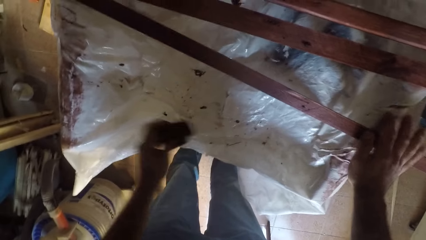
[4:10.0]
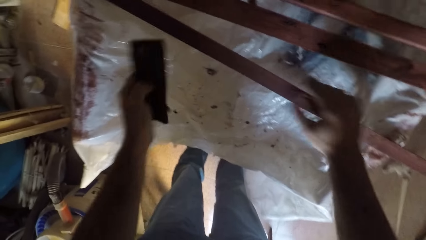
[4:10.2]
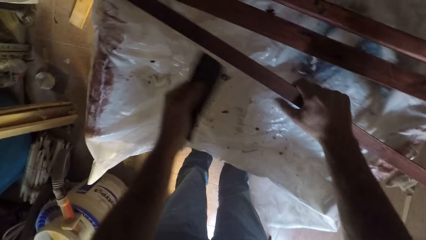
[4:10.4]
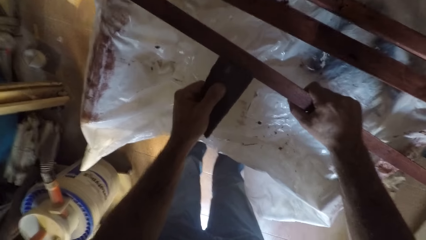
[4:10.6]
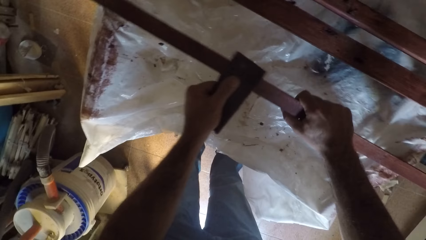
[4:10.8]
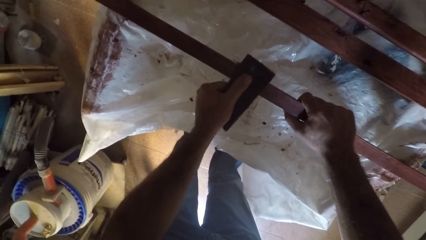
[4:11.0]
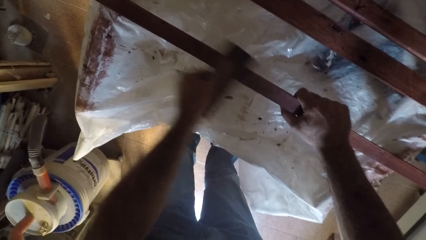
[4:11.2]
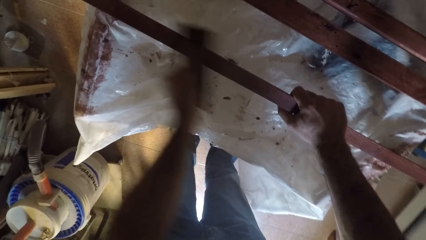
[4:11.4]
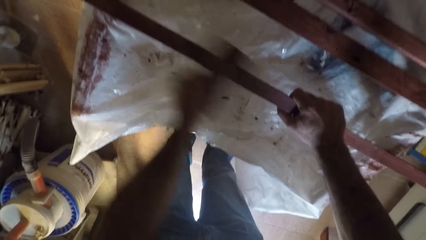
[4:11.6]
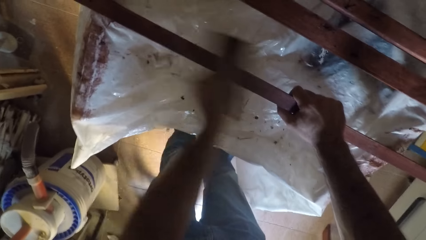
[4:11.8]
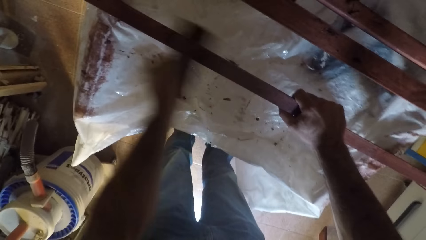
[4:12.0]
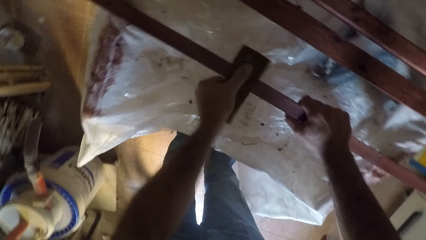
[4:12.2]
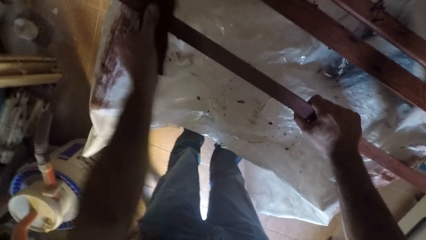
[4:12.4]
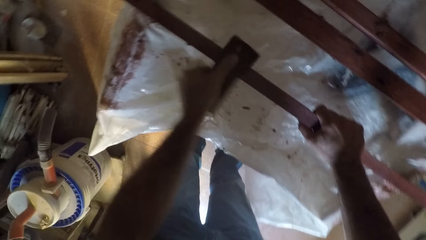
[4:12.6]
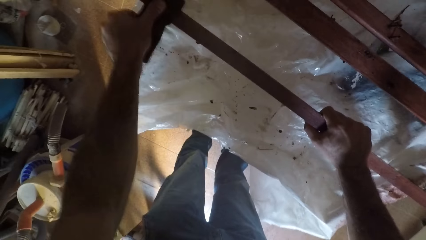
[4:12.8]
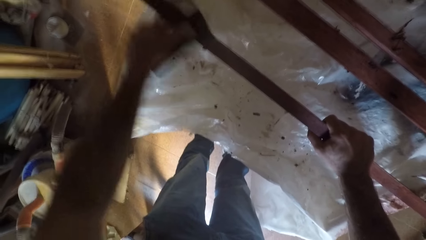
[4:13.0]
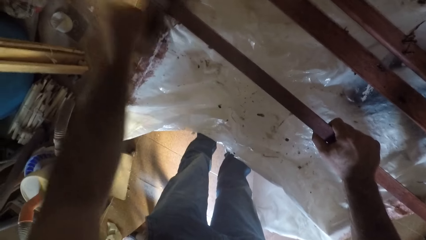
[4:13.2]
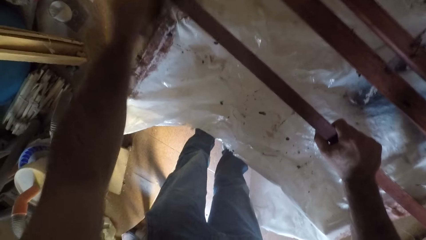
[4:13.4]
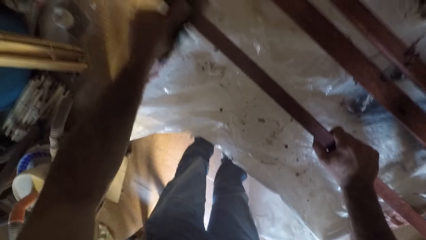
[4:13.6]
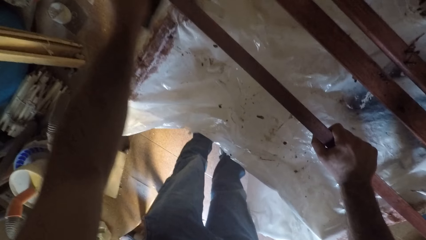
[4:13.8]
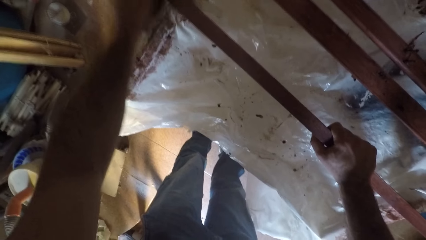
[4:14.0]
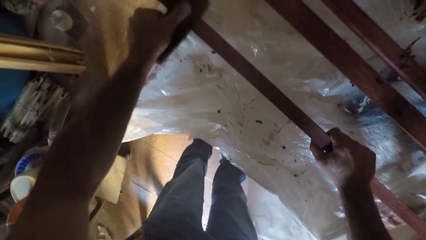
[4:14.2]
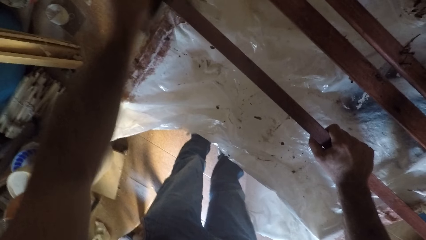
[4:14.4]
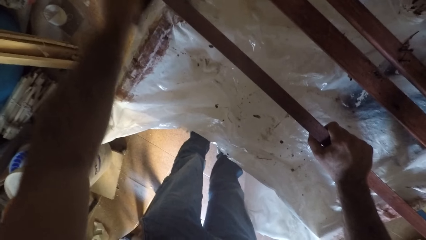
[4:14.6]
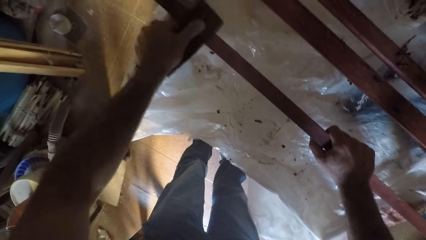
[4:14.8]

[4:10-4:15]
The camera wearer picks up the sandpaper from the polythene sheet with his left hand. He moves the piece of wood with his right hand. He smooths the piece of wood with the sandpaper. He wipes the seventh wood plank.

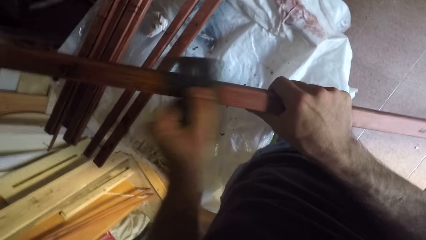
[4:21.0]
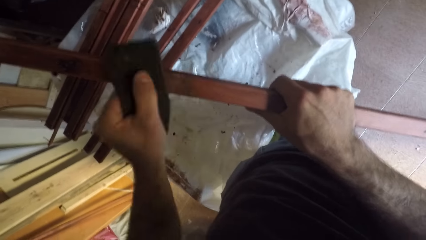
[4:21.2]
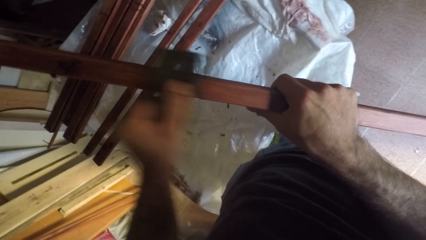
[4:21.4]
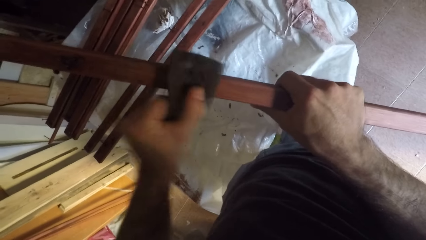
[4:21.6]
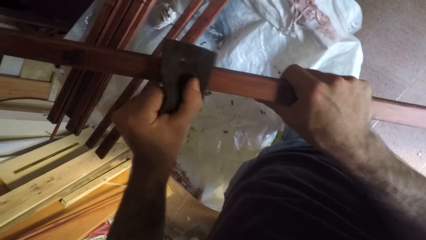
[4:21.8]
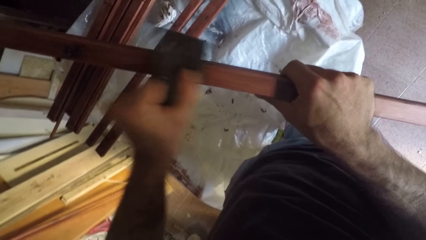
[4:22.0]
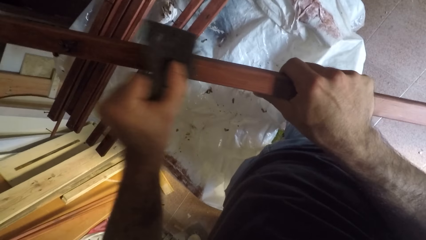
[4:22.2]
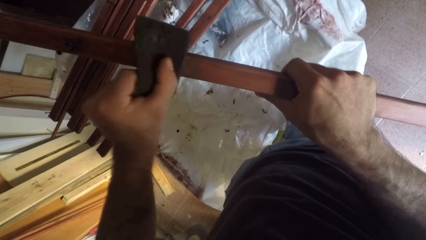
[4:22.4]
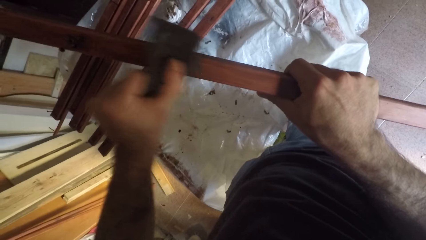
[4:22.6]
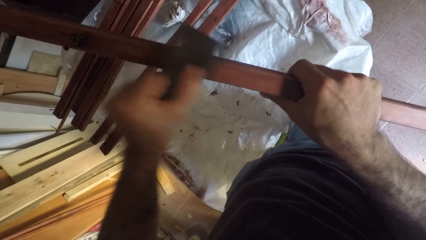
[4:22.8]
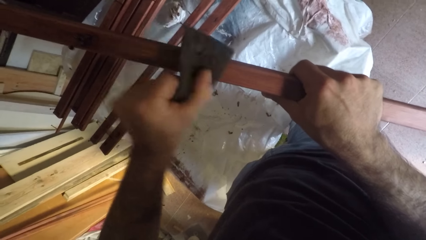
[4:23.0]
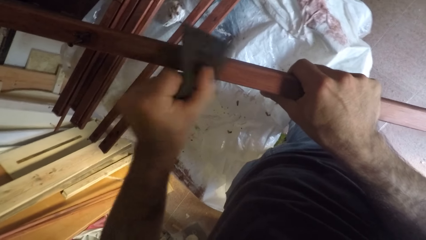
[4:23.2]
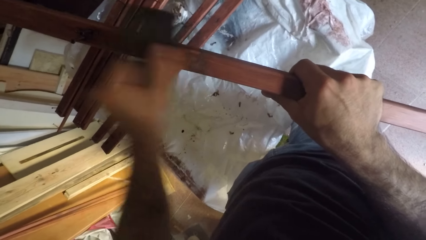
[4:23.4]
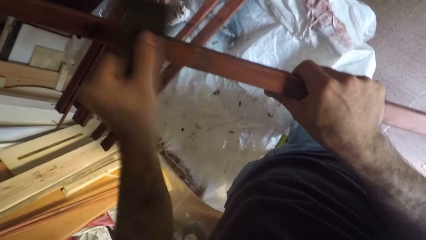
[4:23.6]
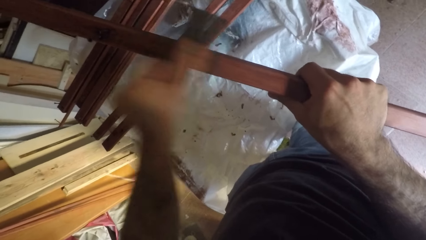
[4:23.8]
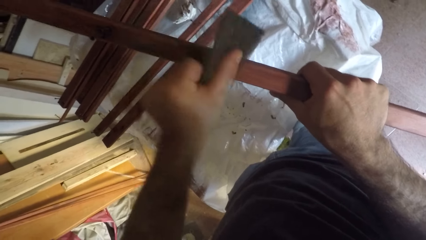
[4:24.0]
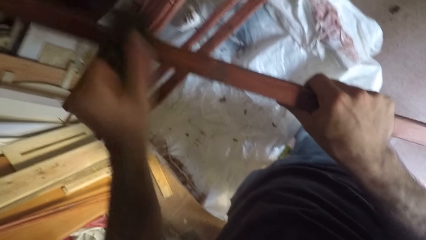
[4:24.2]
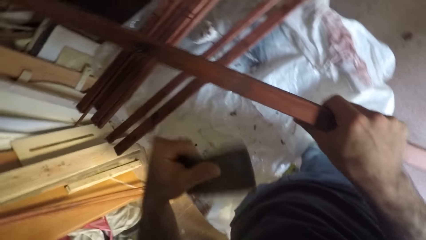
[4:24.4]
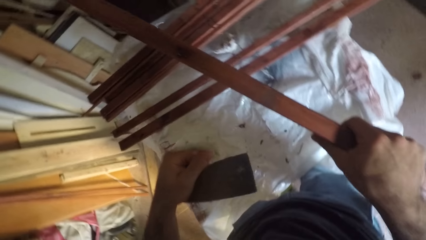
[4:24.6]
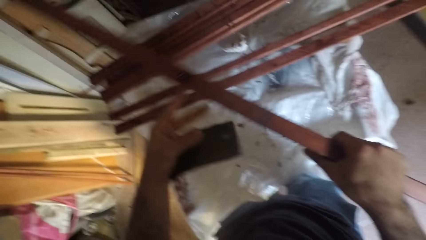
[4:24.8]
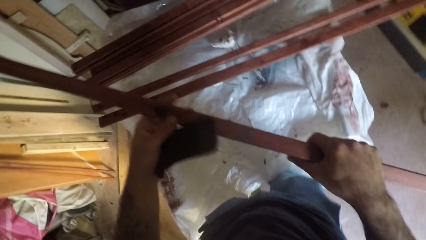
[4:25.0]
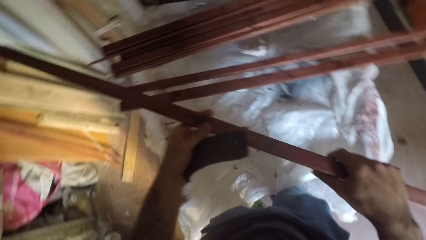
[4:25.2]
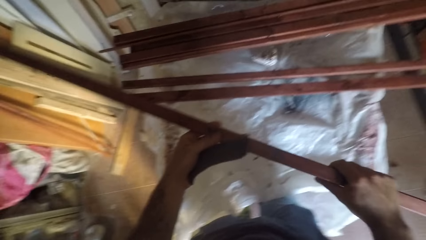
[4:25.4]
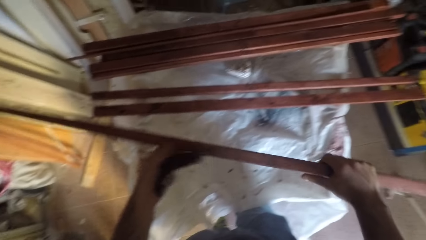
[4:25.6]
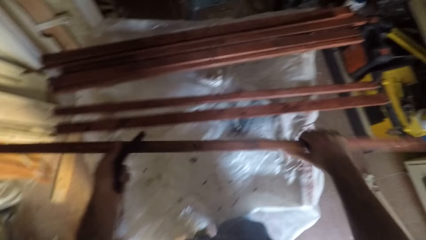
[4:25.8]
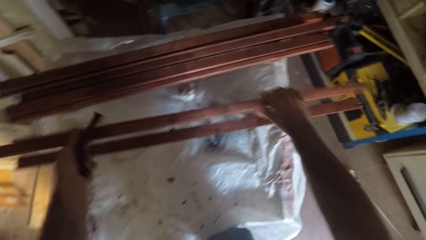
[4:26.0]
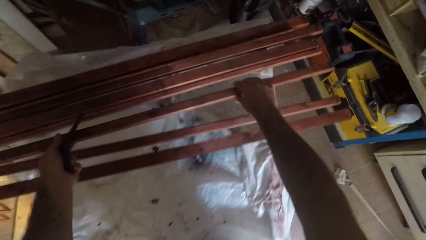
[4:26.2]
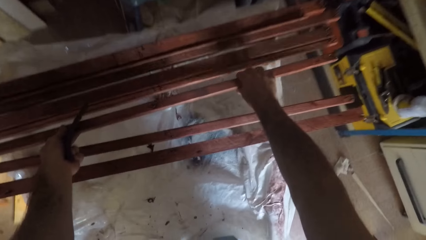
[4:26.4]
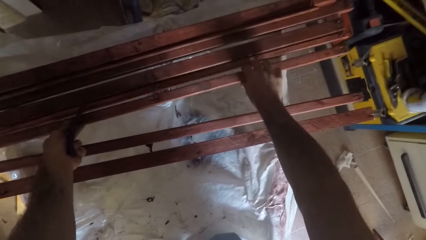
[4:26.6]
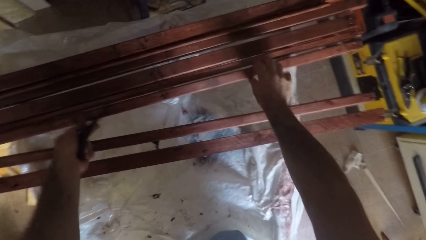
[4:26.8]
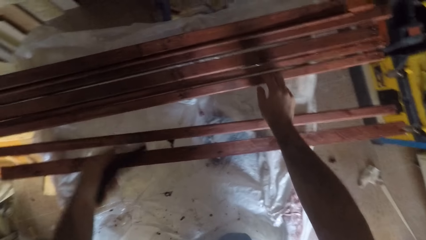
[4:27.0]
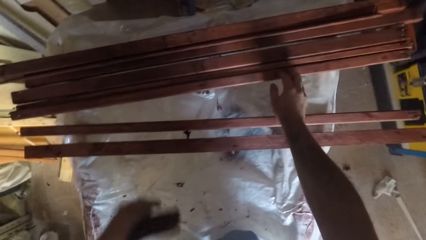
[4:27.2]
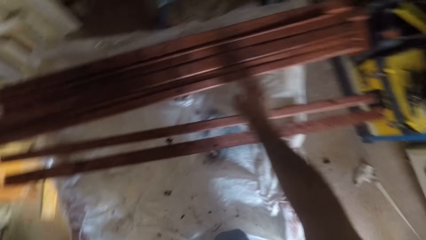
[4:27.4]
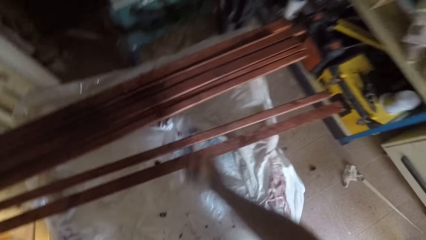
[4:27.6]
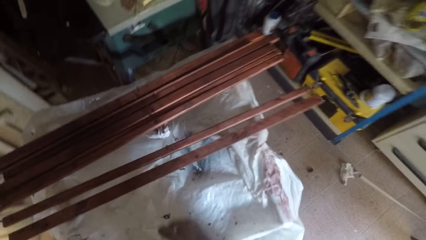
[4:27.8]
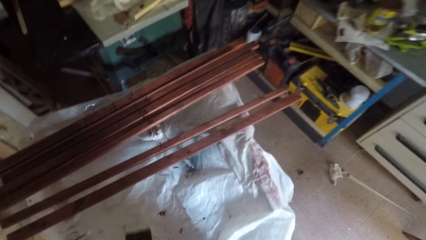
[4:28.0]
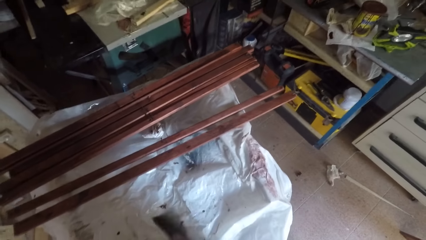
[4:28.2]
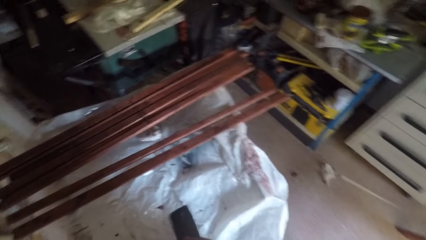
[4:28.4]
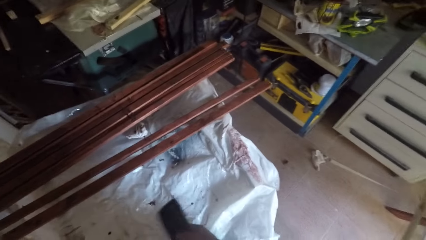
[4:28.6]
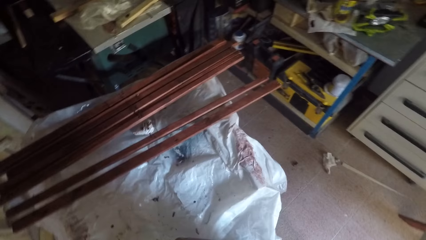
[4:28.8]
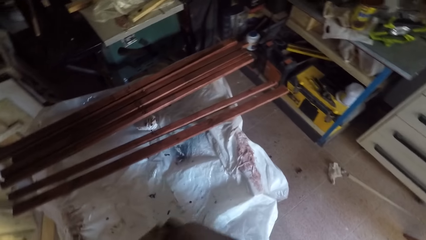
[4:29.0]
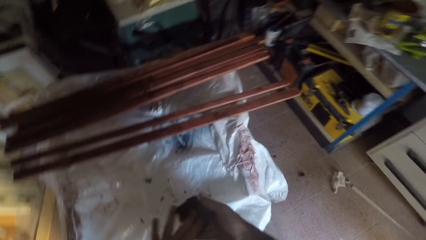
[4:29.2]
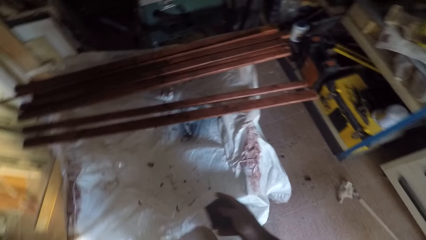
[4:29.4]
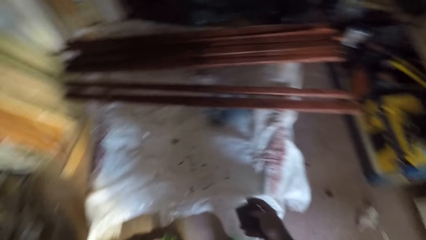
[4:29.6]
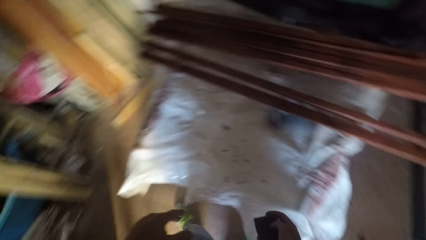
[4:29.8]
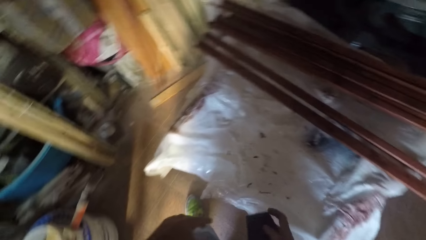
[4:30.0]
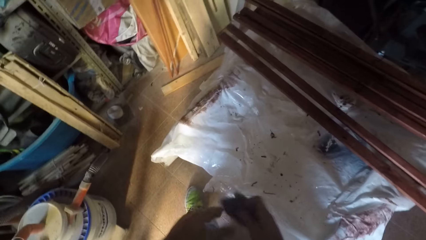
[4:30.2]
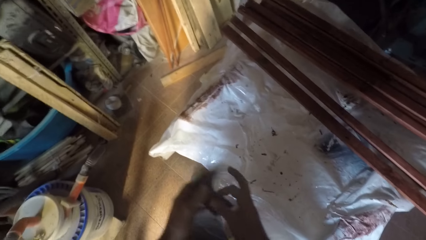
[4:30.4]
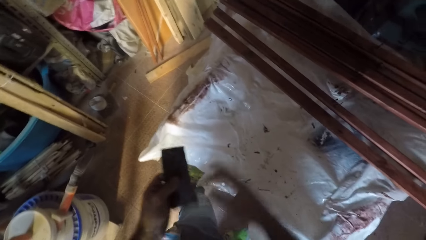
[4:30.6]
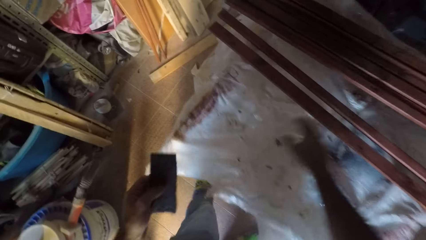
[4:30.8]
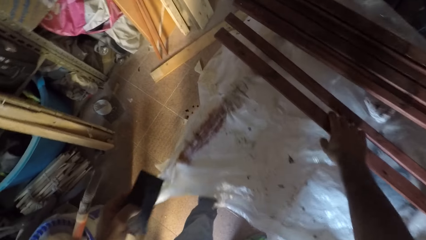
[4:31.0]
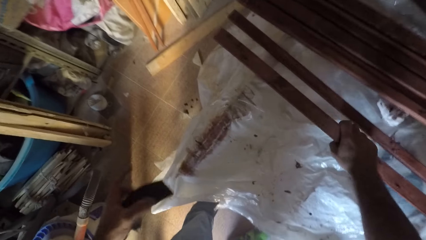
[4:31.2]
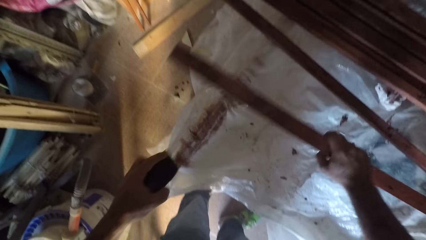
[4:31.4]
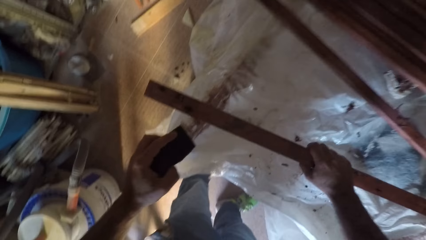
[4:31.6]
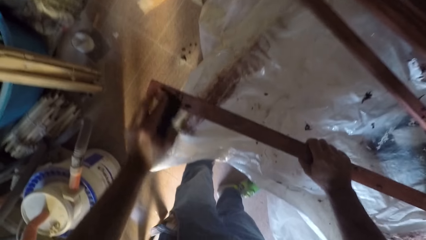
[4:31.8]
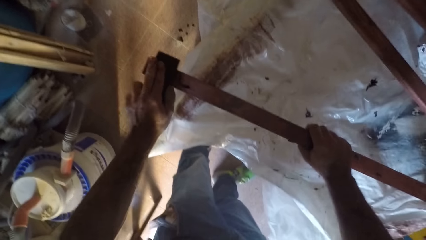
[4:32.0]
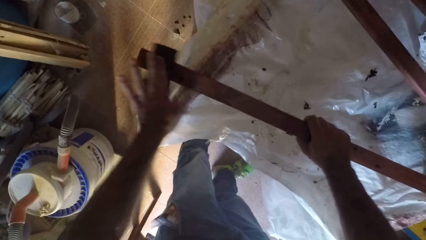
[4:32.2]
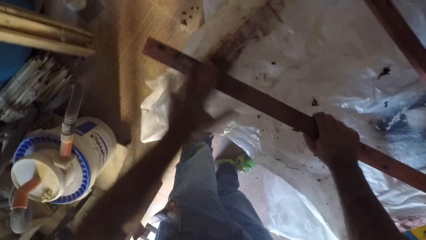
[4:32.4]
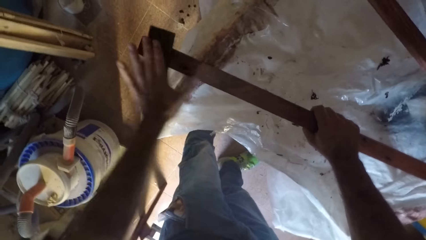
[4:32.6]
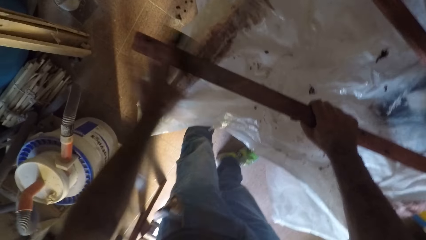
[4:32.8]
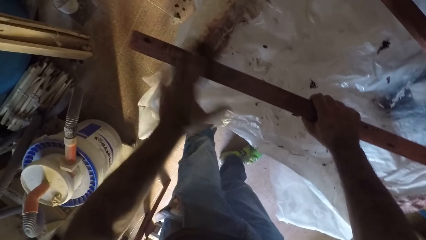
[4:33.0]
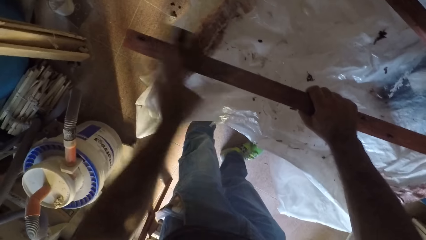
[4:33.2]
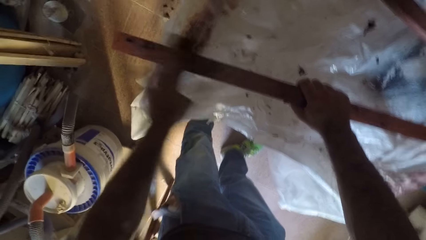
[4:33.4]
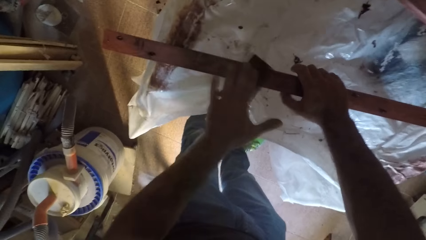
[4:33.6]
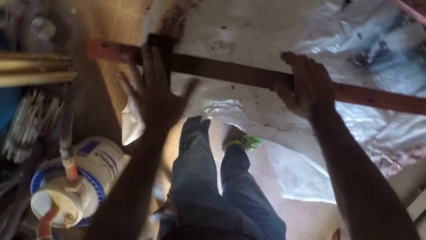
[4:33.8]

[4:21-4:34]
The camera wearer wipes the seventh wood plank. He puts the piece of wood on the stand. He drops the seventh wood plank. He looks around the workshop. He moves the abrasive sheet to his right hand. He moves the abrasive sheet to his left hand. He pulls a piece of wood on the stand with his hand. He grabs an eighth plank. He smooths the piece of wood with sandpaper. He wipes the eighth plank with the abrasive sheet.
